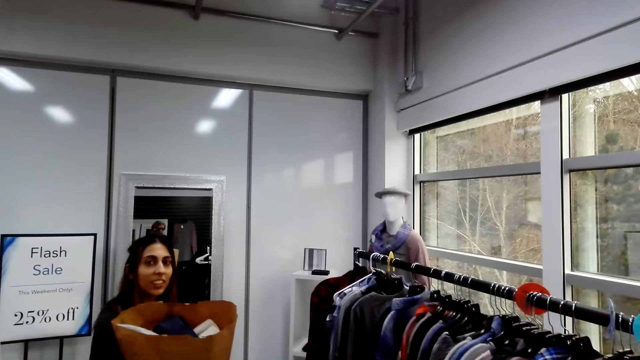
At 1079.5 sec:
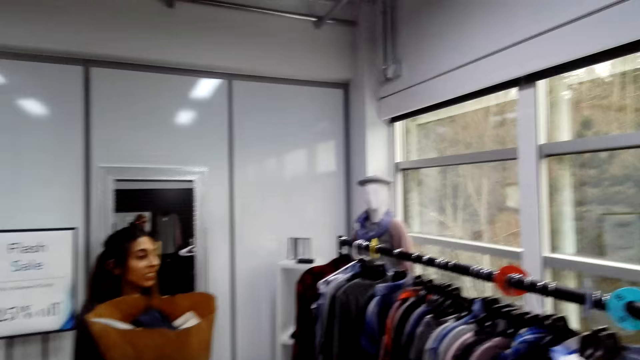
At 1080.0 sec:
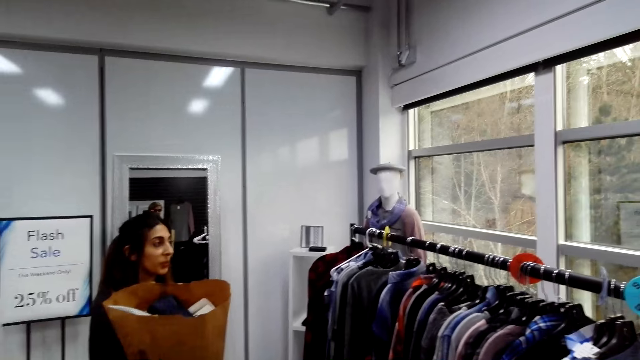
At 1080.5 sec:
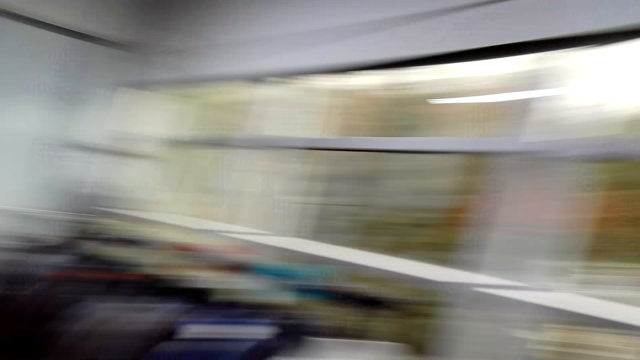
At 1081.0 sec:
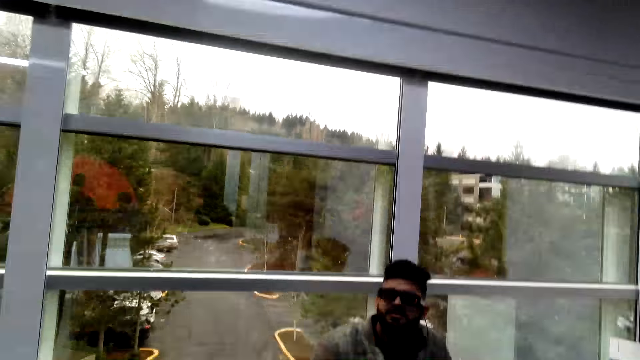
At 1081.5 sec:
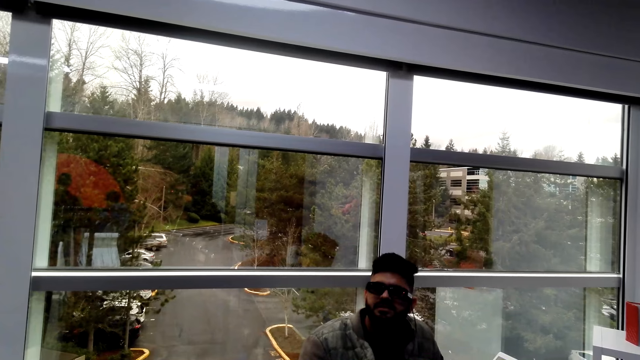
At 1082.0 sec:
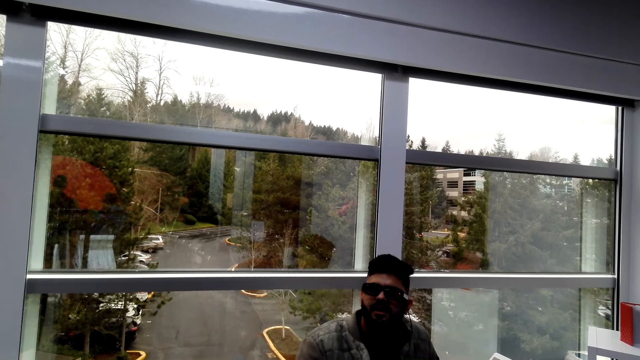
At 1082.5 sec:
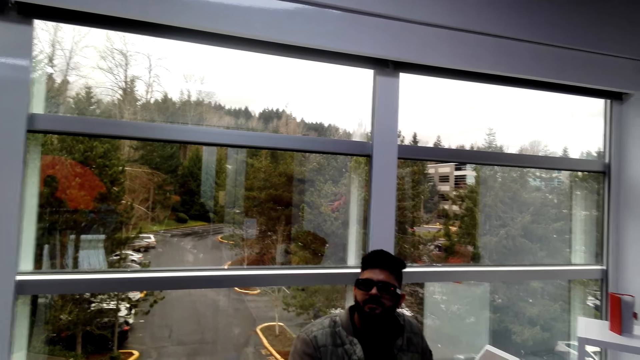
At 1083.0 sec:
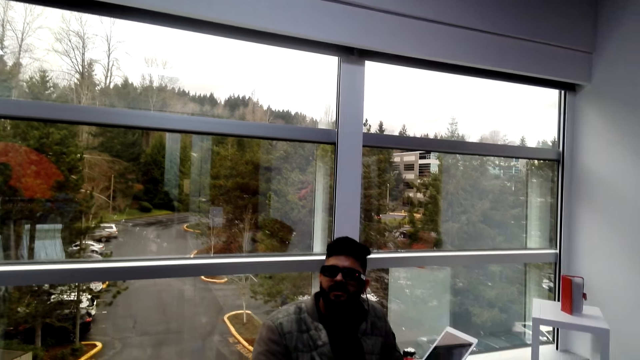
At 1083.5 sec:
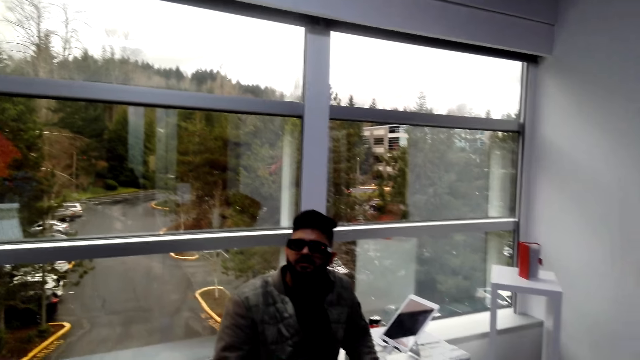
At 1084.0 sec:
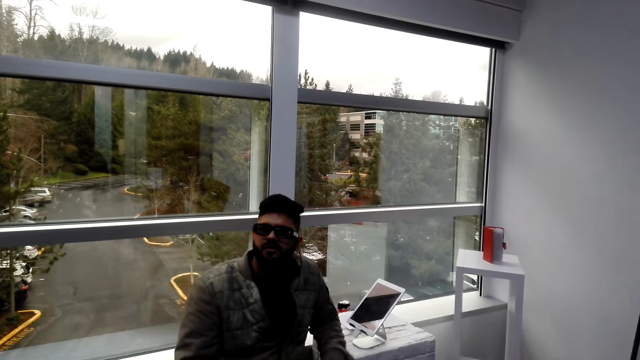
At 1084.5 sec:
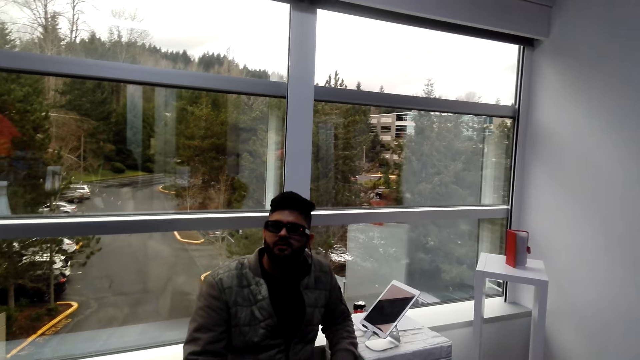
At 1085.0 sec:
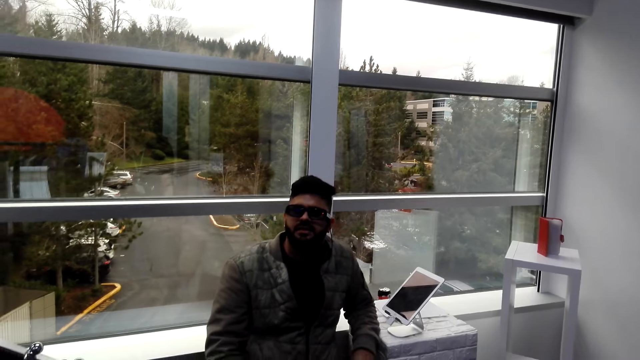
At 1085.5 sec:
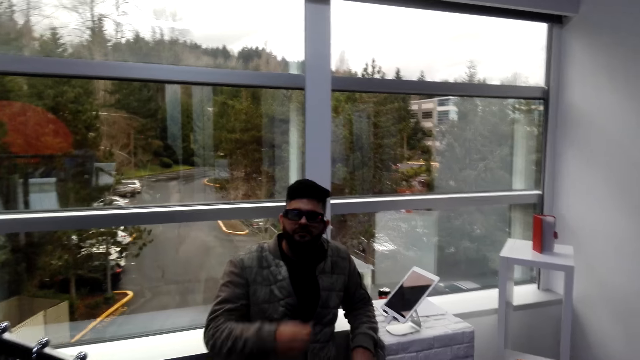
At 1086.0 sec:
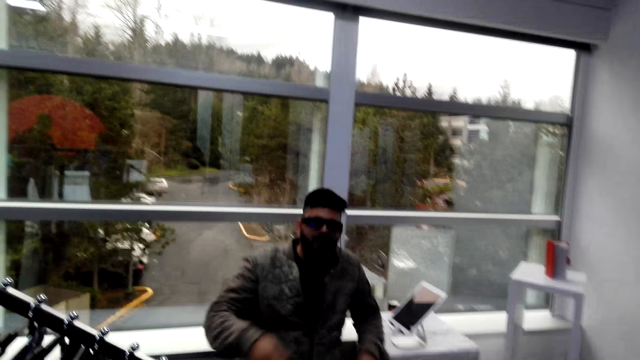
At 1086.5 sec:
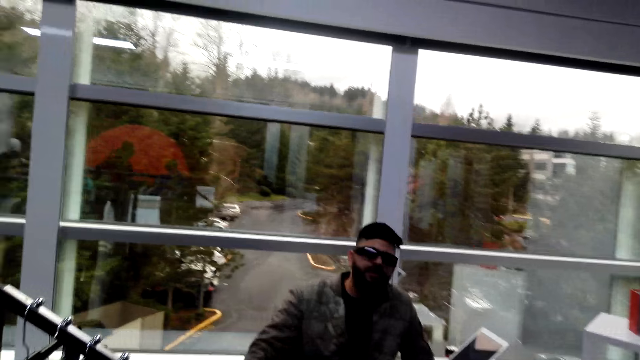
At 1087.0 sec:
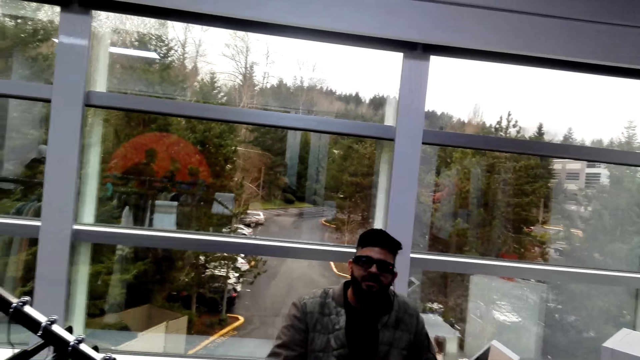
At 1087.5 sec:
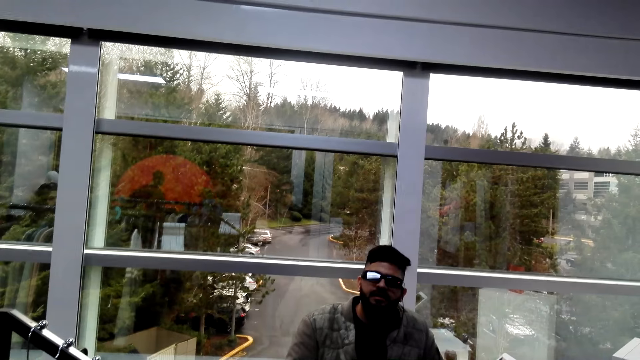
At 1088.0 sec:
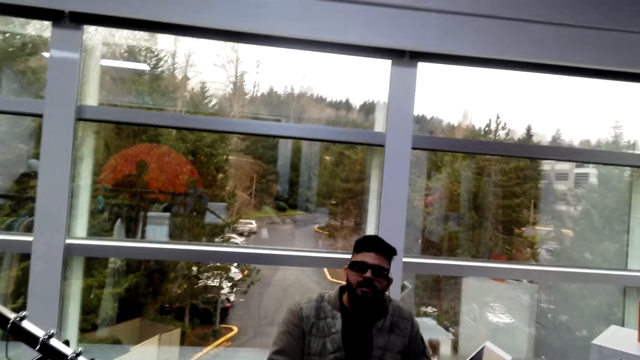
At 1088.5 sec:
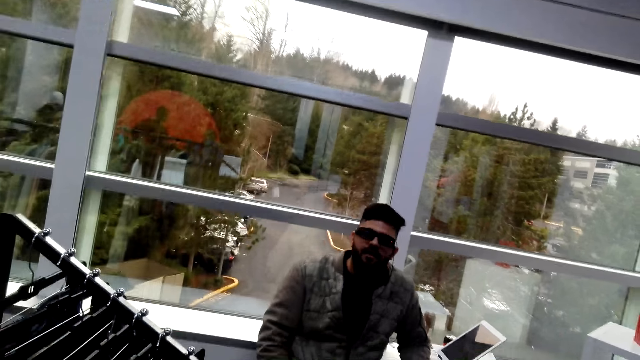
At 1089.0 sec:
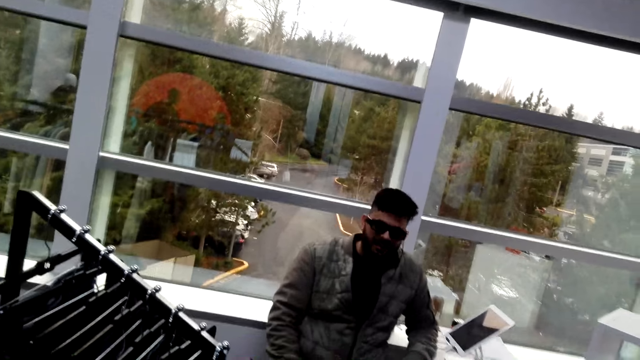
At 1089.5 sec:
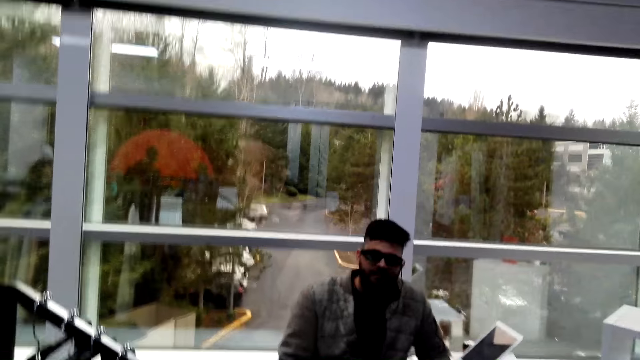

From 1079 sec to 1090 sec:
A man converses with the camera wearer. The man moves his hands. The man converses with the camera wearer.

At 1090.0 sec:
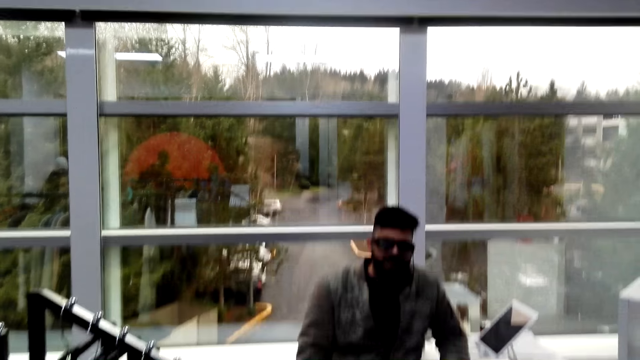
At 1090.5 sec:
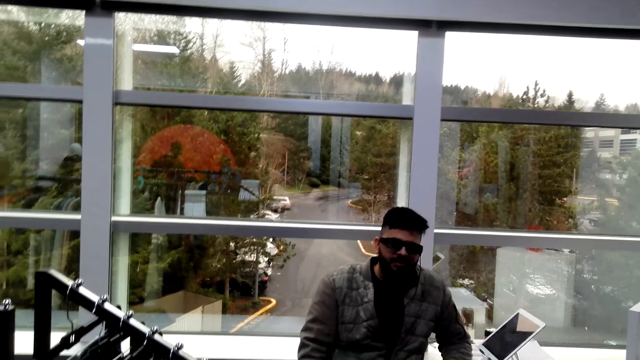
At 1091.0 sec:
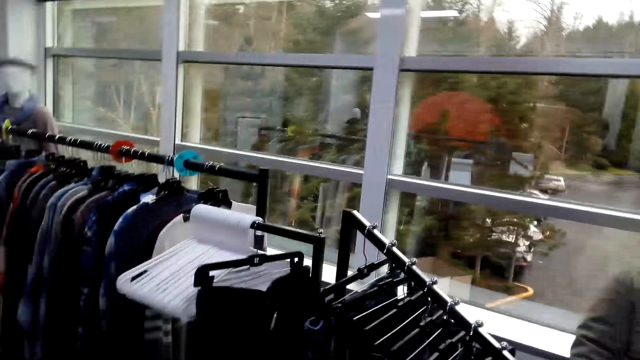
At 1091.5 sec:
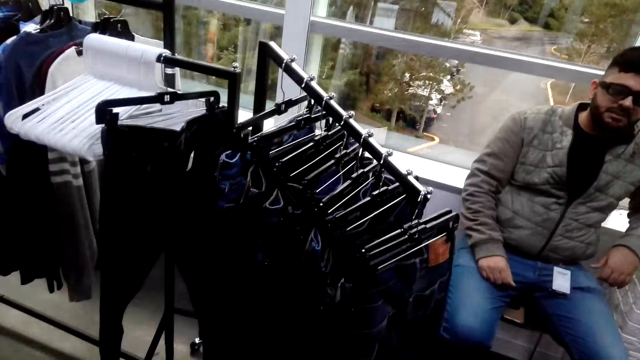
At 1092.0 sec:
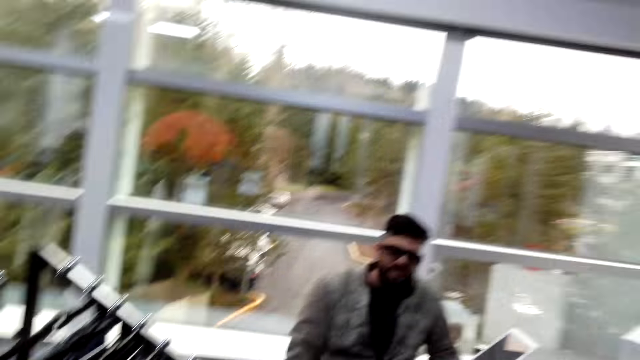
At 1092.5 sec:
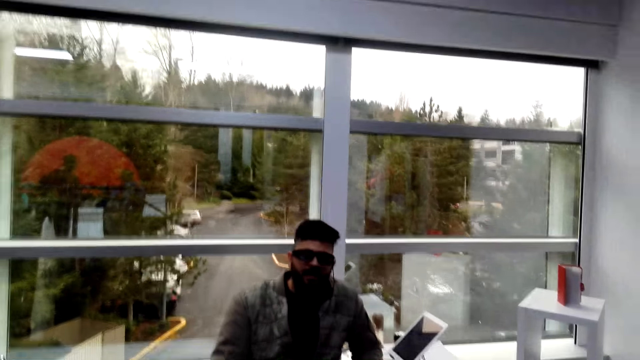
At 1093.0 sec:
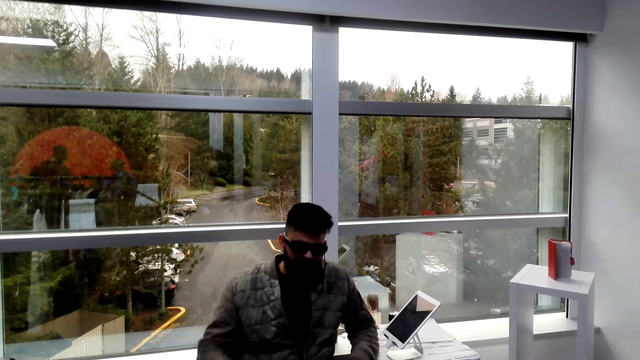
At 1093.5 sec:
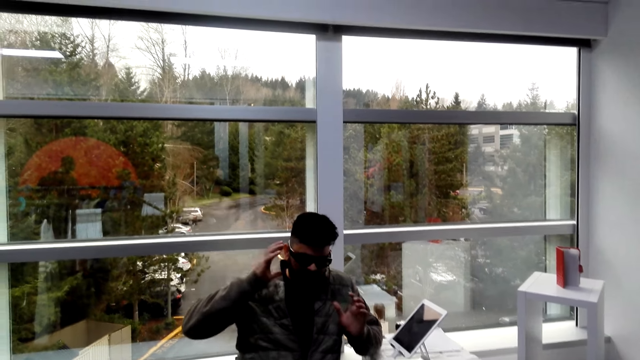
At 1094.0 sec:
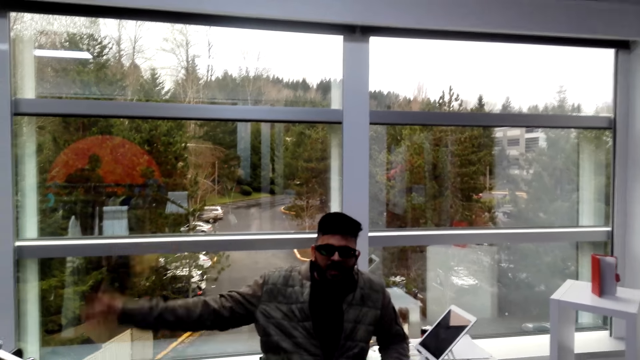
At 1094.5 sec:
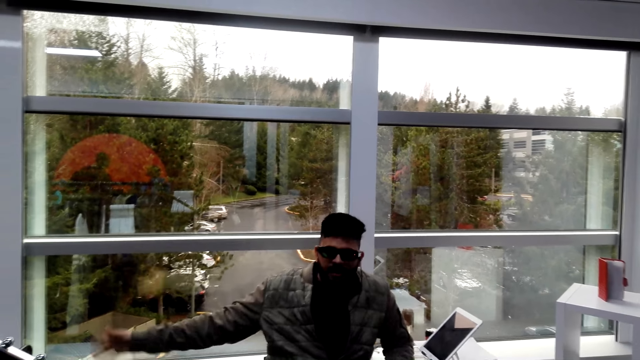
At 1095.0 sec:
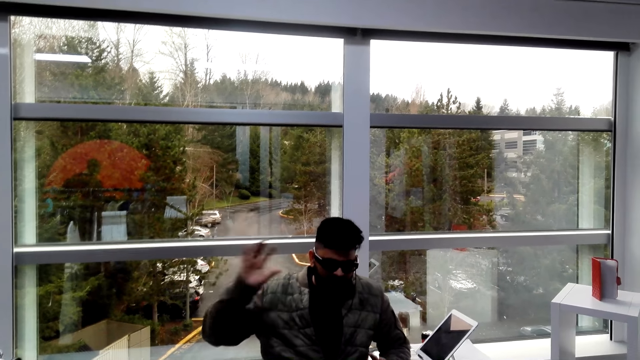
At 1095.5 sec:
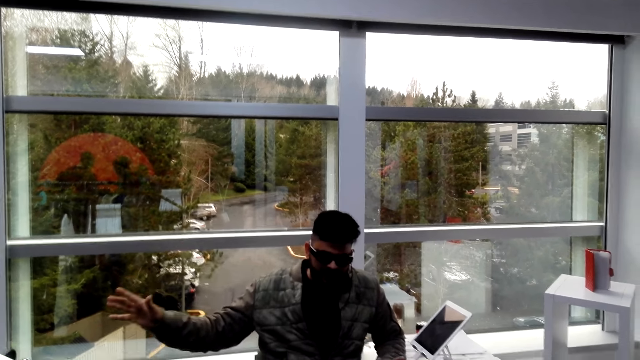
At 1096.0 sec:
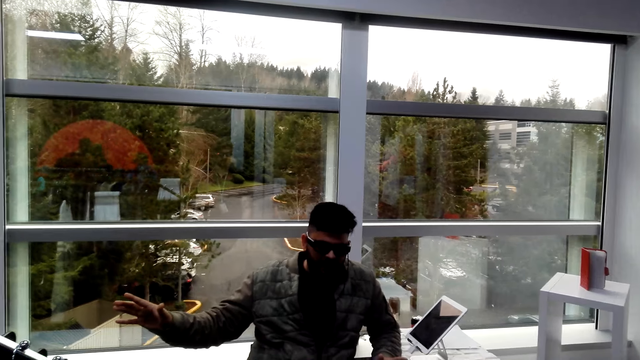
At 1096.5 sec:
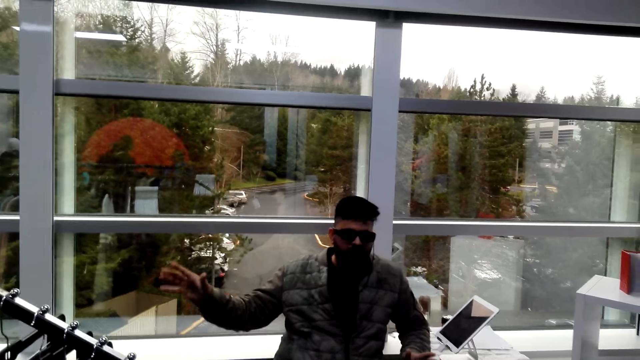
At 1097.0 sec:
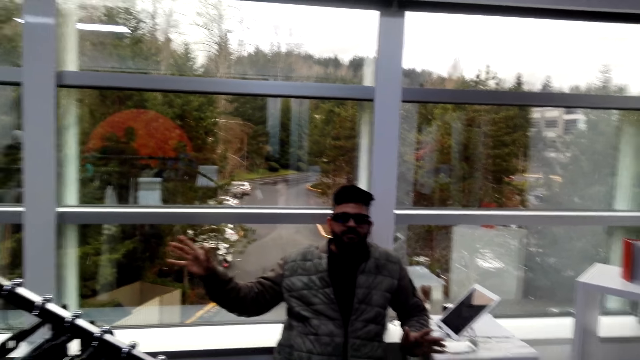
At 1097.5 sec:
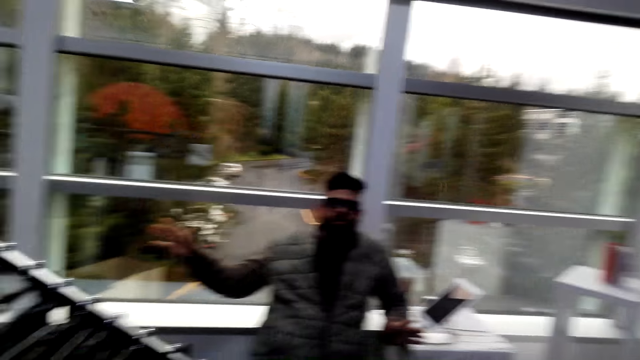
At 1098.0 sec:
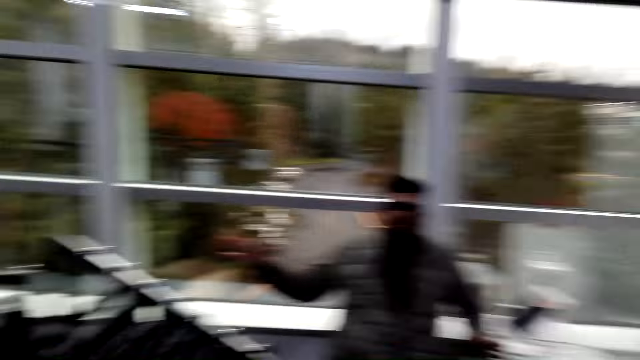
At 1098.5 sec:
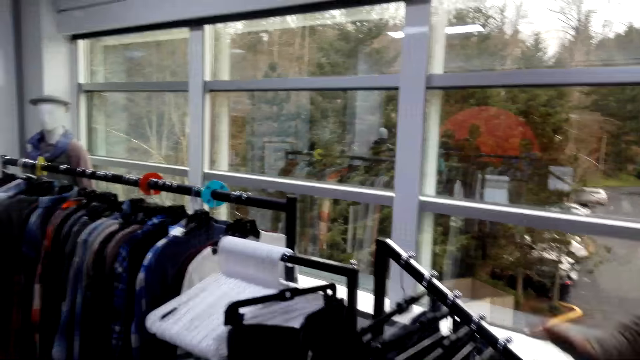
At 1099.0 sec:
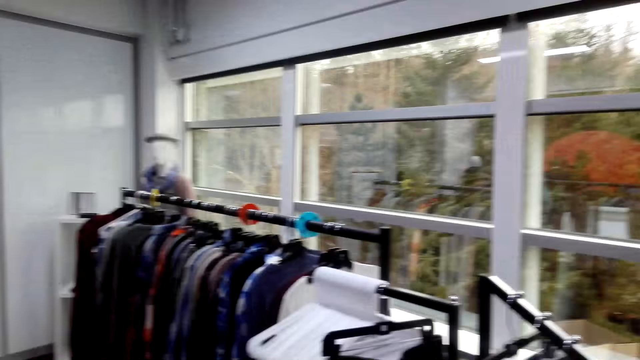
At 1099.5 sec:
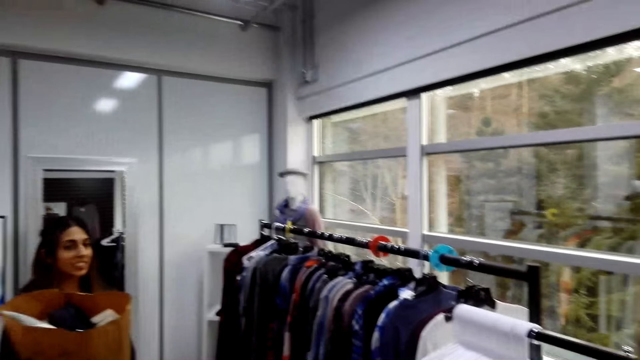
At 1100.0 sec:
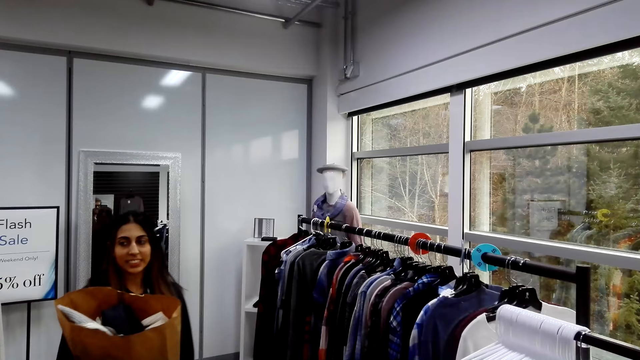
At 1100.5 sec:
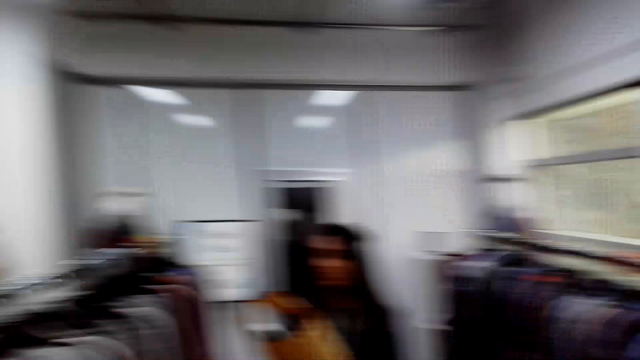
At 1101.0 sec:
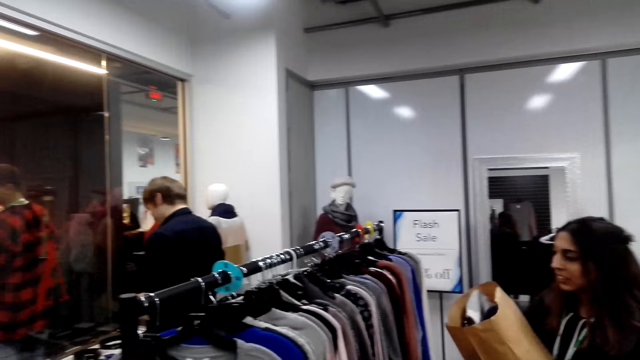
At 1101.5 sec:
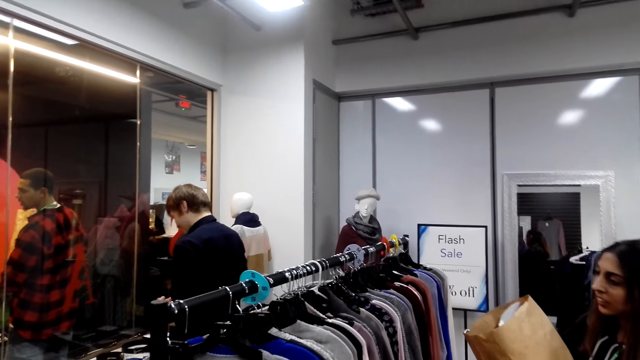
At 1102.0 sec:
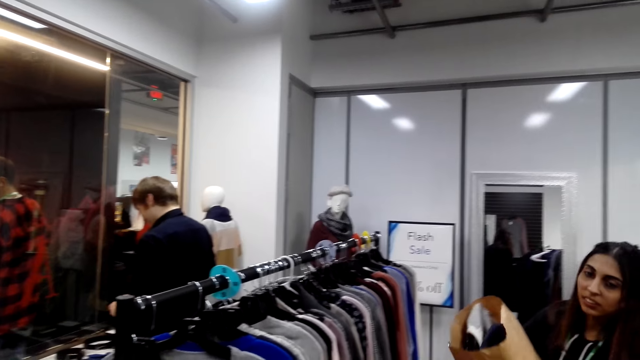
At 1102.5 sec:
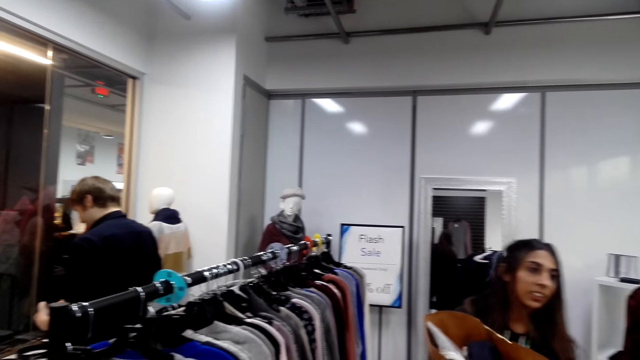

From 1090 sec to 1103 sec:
The man moves his hands. The camera wearer converses with a woman and the man. The woman turns round to look at some cloth on the cloth rack.
